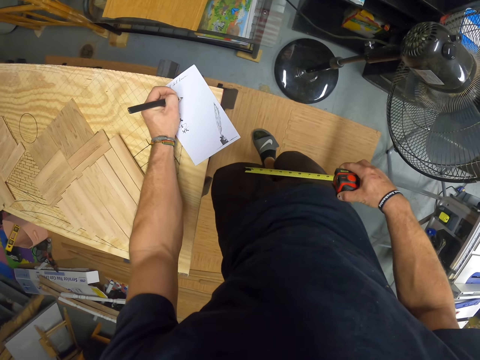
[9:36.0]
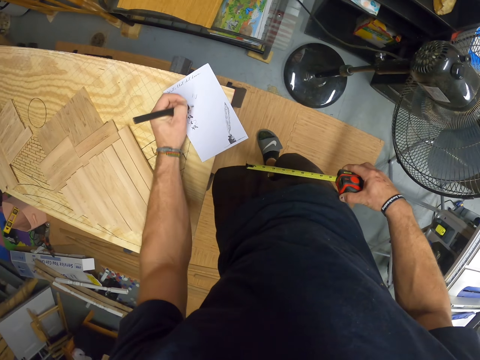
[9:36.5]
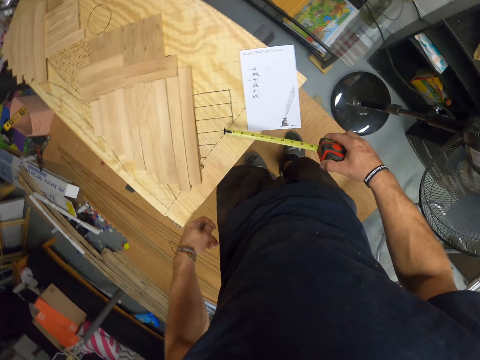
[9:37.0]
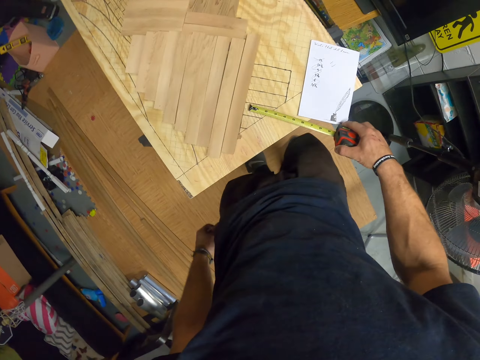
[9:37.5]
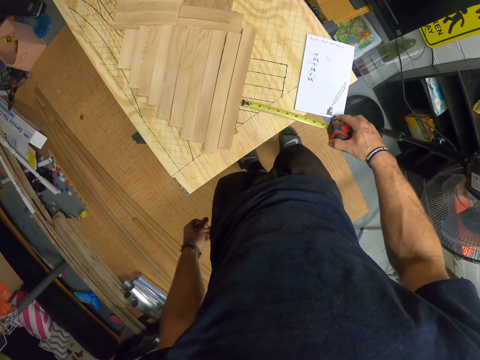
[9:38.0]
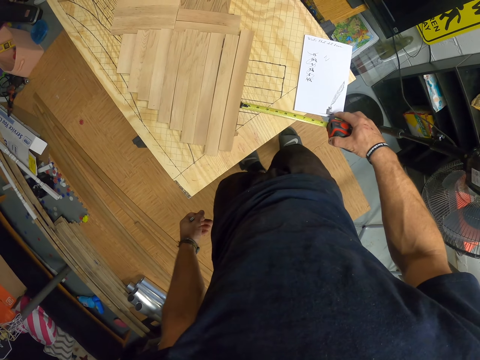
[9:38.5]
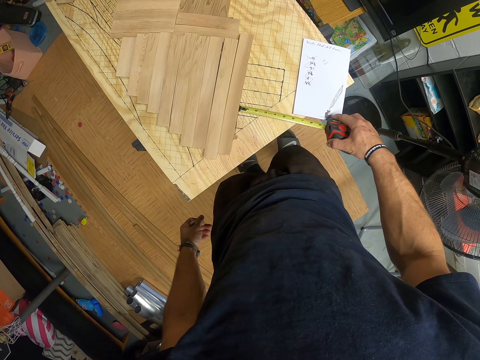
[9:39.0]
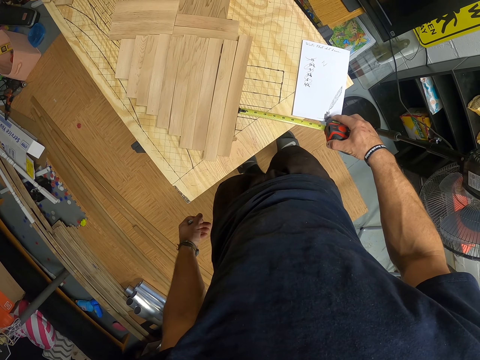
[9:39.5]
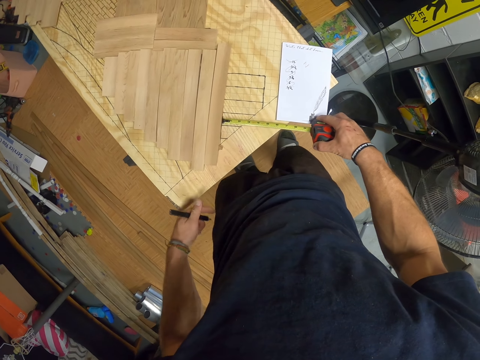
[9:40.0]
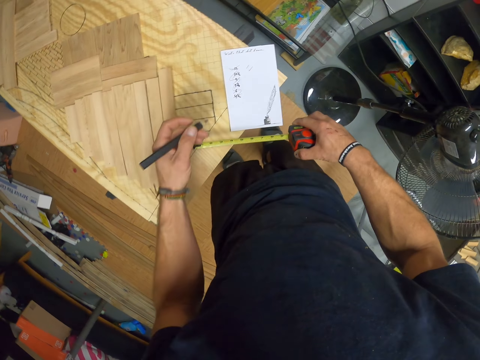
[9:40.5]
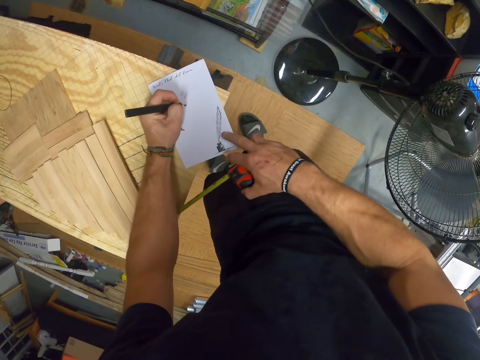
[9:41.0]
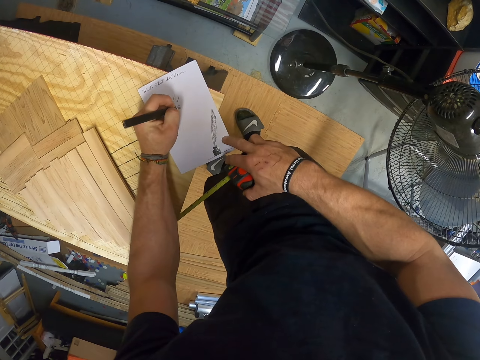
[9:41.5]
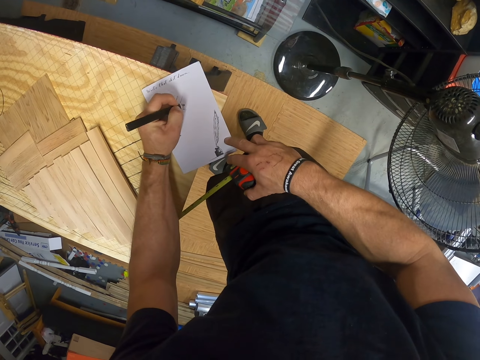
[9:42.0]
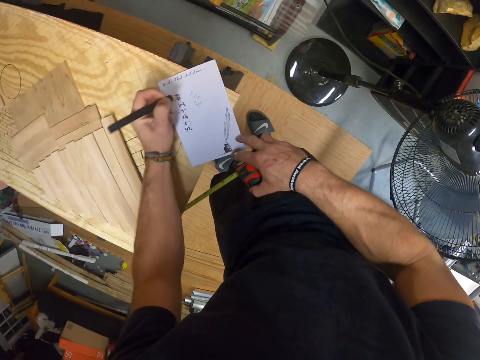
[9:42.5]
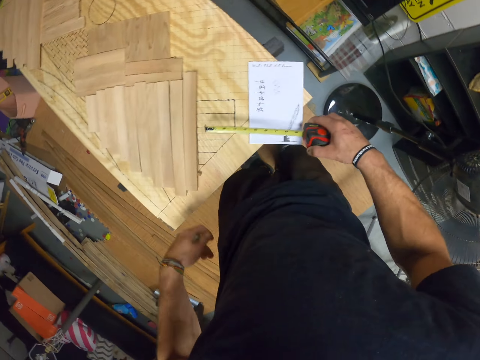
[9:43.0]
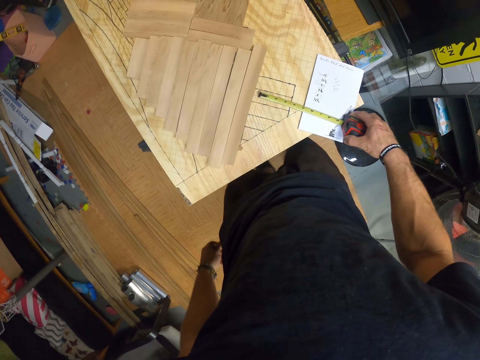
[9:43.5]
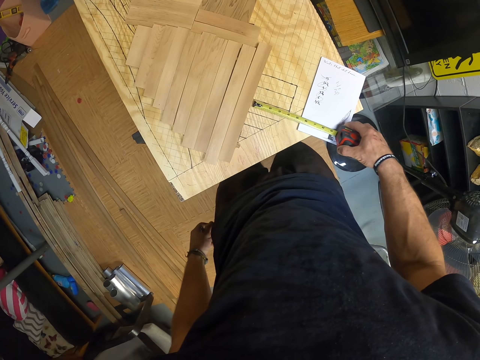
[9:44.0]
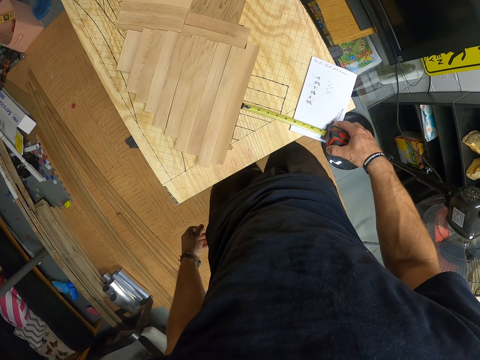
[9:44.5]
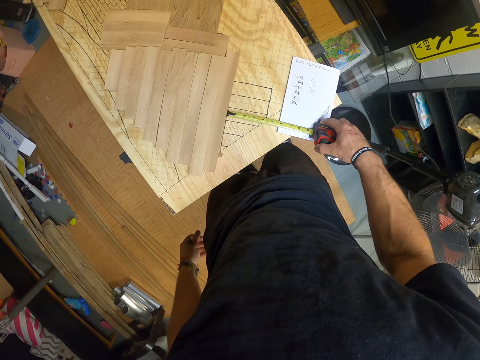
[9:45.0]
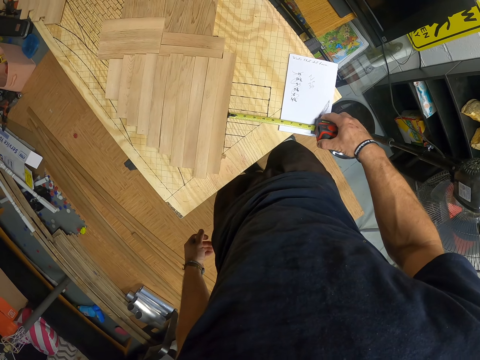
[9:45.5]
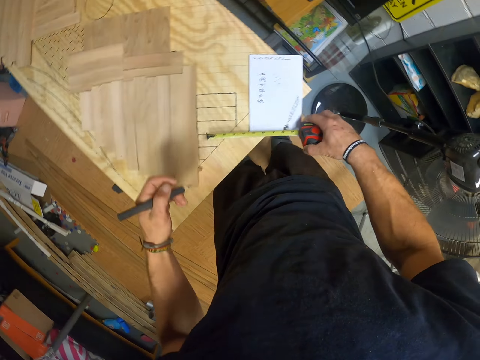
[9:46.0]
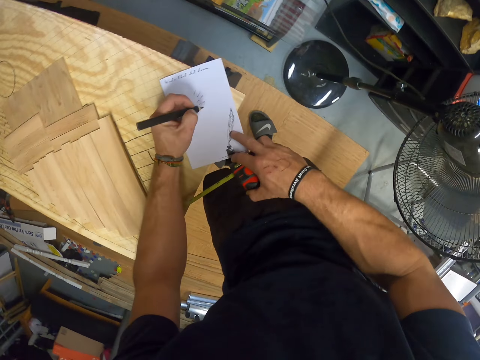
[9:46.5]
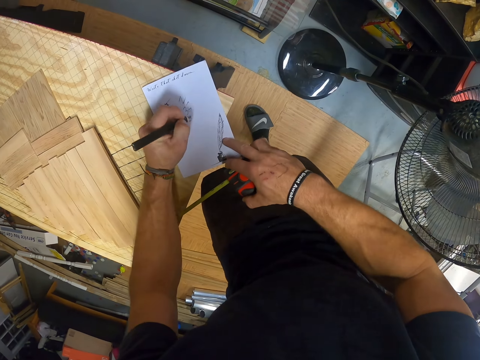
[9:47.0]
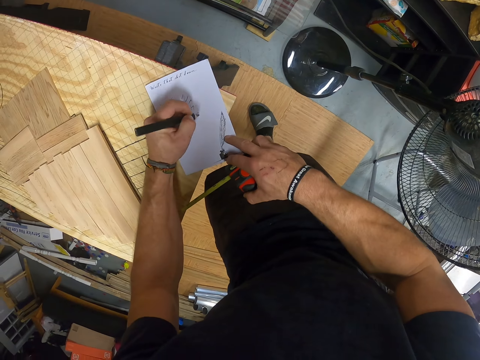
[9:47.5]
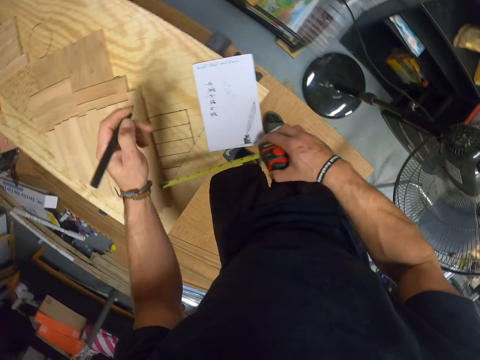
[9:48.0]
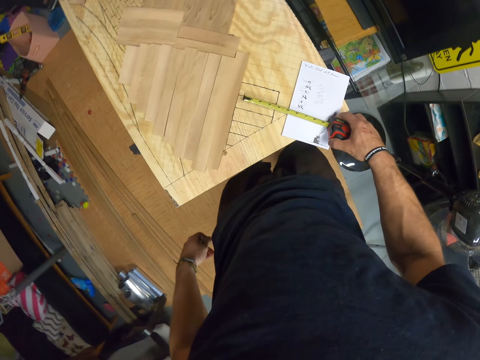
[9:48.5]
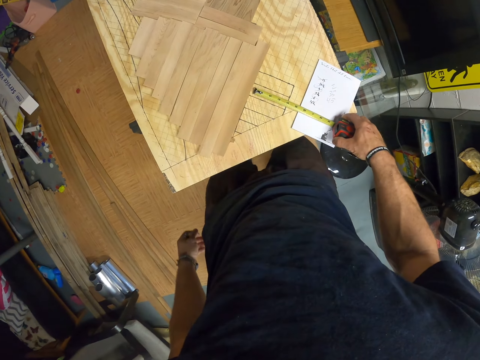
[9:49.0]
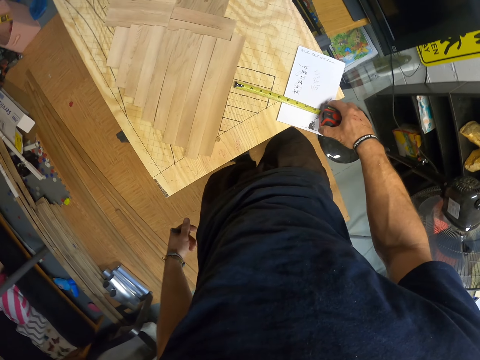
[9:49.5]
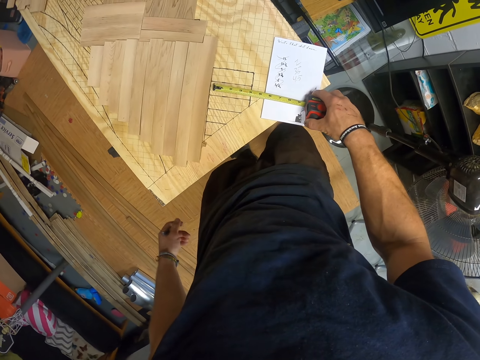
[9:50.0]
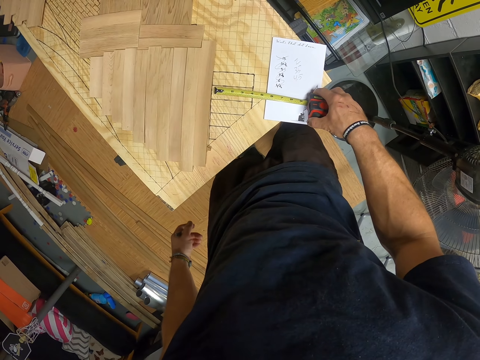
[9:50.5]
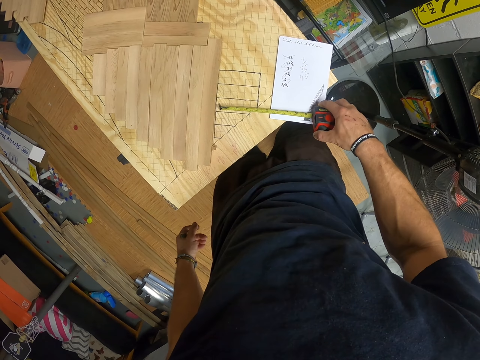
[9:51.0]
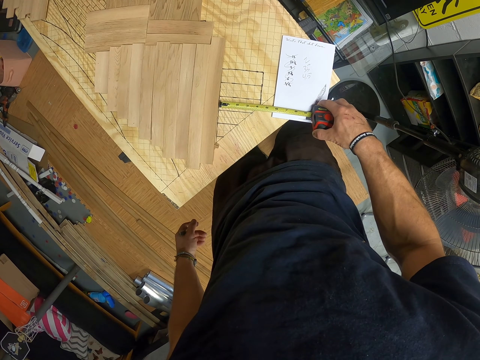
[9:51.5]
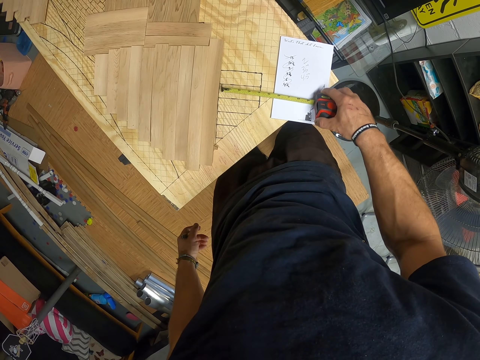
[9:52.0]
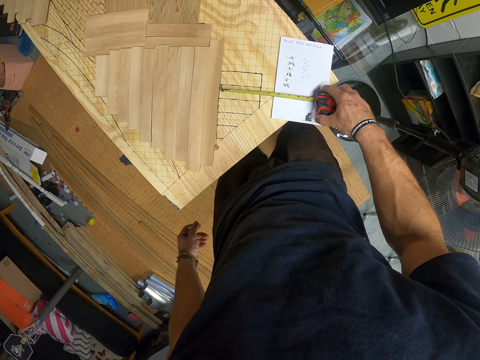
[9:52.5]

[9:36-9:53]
The camera wearer writes on the book on the table with the pen in his left hand. He measures the table with the measuring tape in his right hand. He writes on the book on the table with the pen in his left hand. He measures the table with the measuring tape in his right hand. He writes on the book on the table with the pen in his left hand. He measures the table with the measuring tape in his right hand.

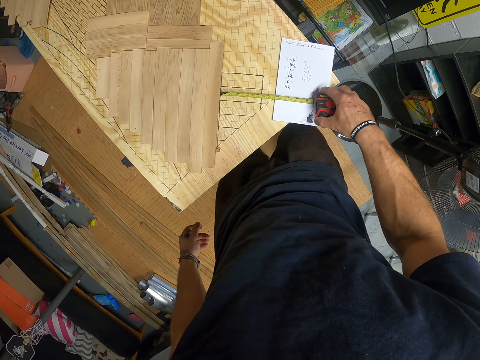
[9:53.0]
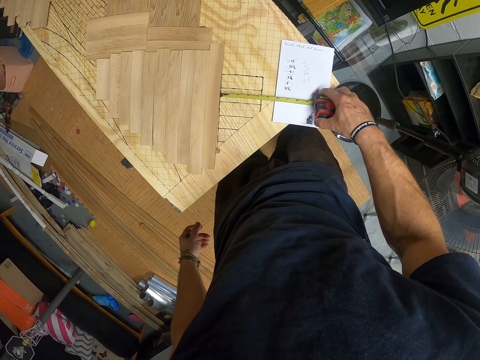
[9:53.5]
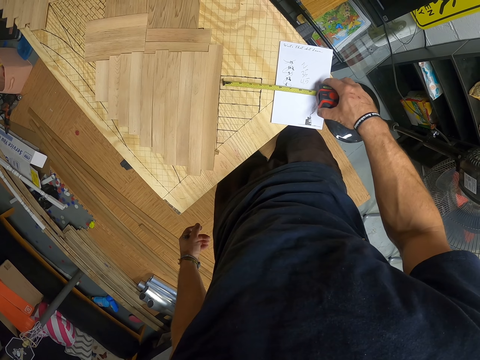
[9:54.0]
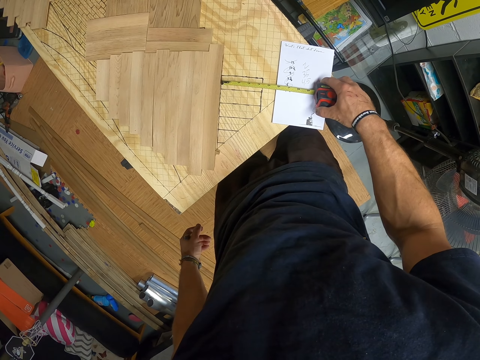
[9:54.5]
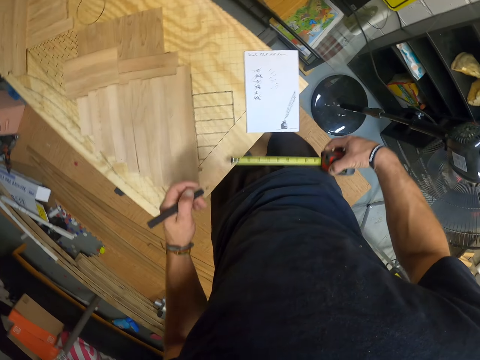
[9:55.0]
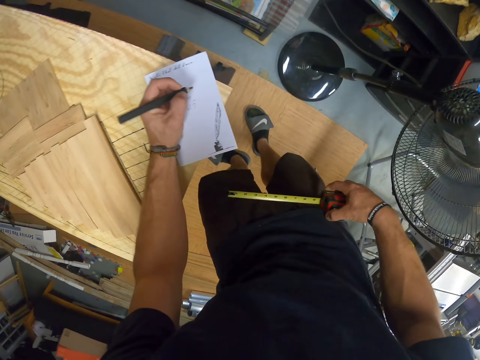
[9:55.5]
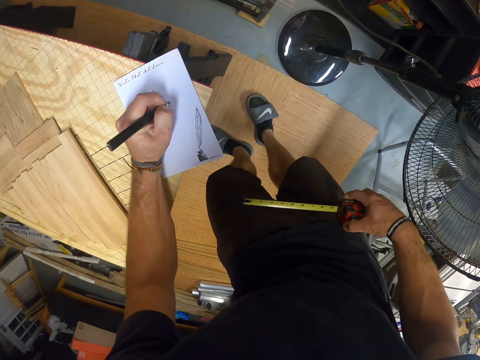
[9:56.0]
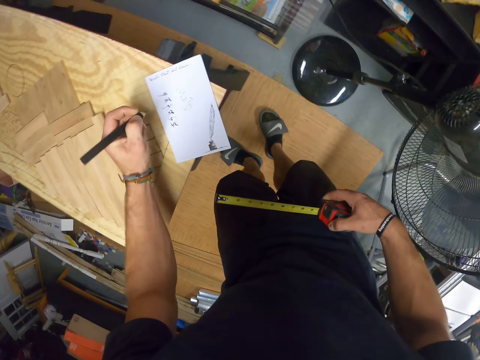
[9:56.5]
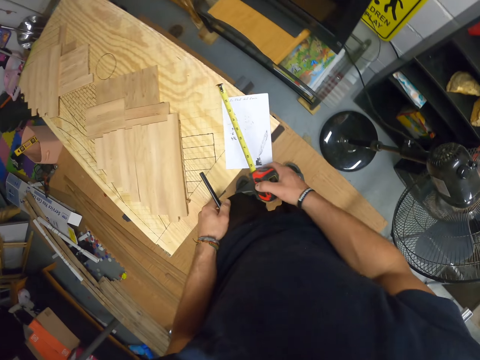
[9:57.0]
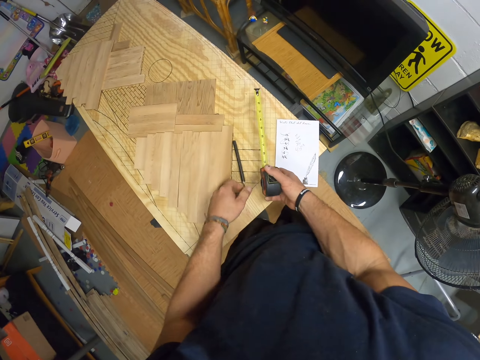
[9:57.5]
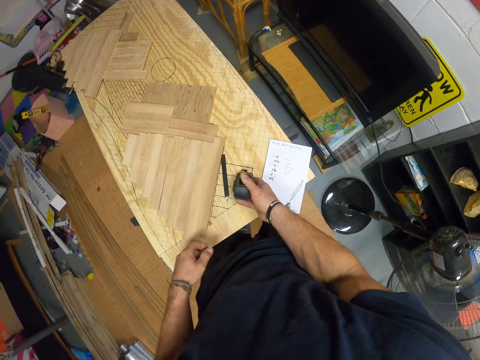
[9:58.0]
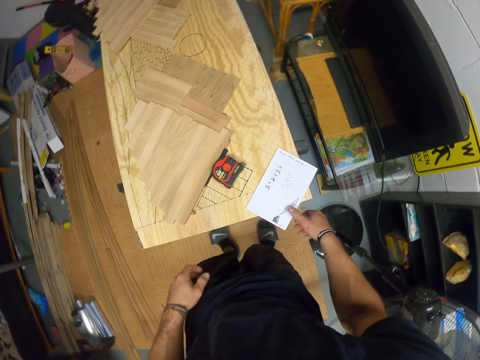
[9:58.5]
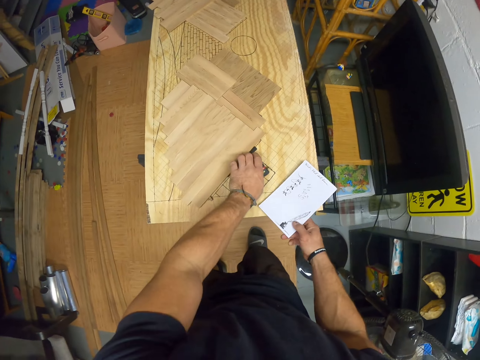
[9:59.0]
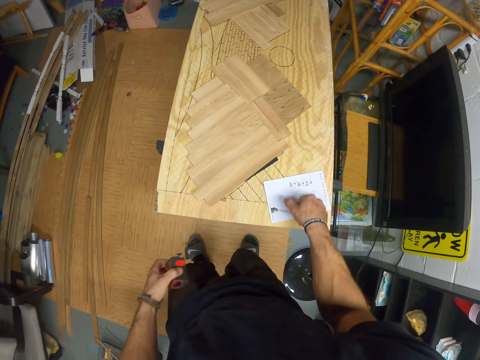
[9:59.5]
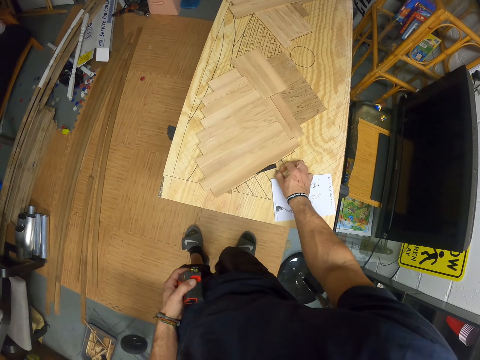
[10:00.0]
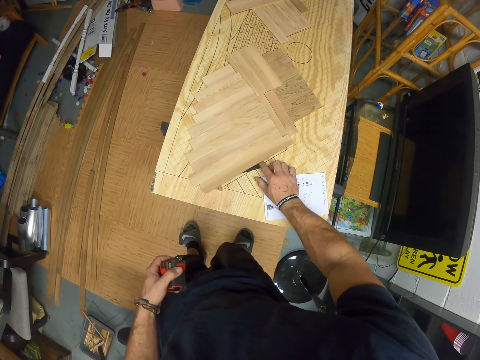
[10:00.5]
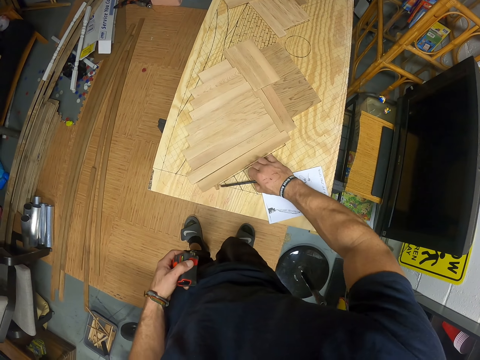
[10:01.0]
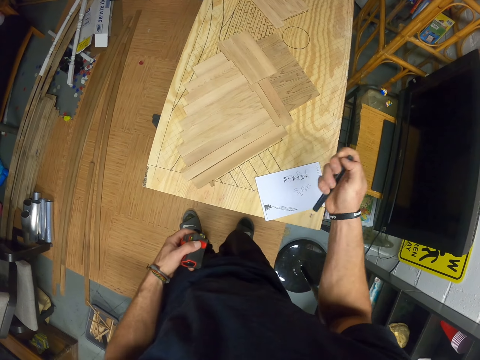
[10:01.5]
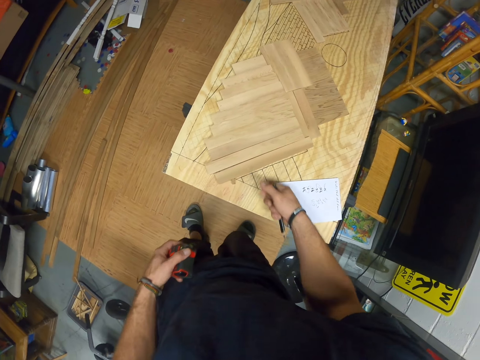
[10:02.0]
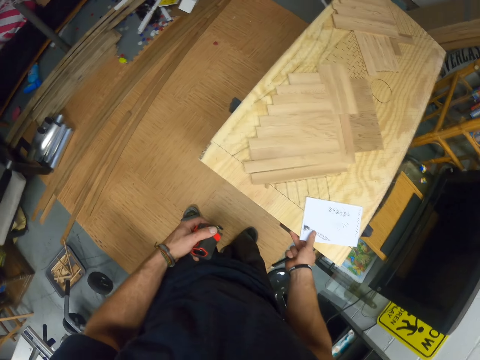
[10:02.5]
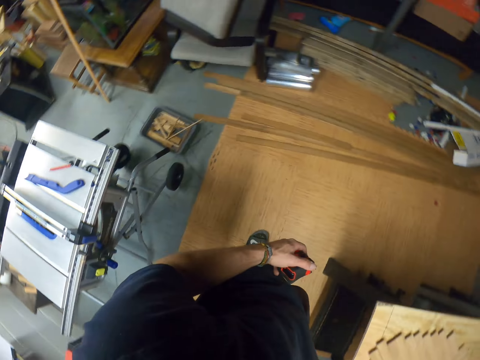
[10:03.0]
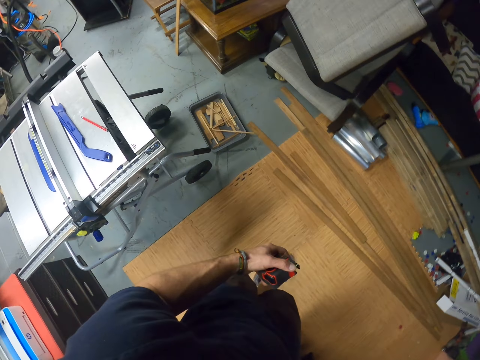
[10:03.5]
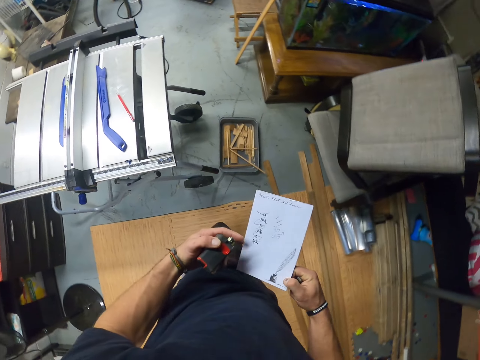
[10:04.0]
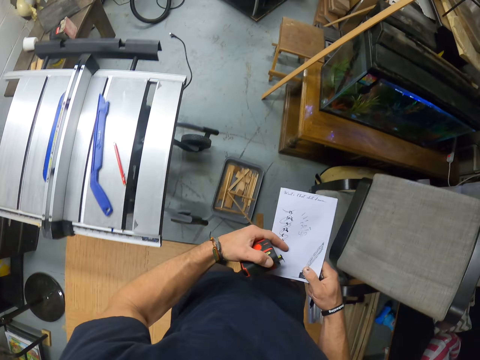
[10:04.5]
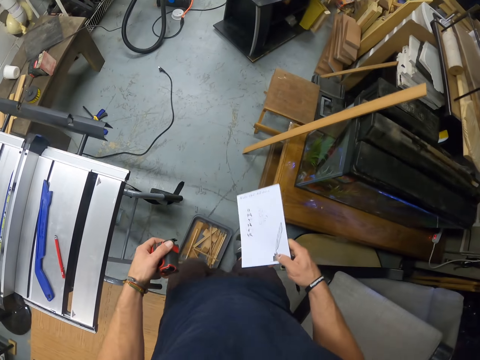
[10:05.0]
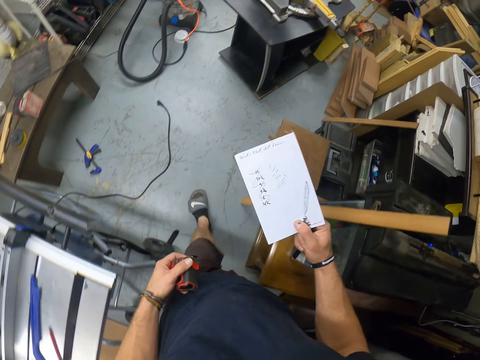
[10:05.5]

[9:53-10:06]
The camera wearer writes on the book on the table with the pen in his left hand. He drops the pen in his left hand on the table. He drops the measuring tape in his right hand on the table. He picks the book from the table with his right hand. He picks the measuring tape from the table with his left hand. He drops the book in his right hand on the table. He picks the pen from the table with his right hand. He picks the book from the table with his right hand. He touches the book in his right hand with his left hand. He walks.
